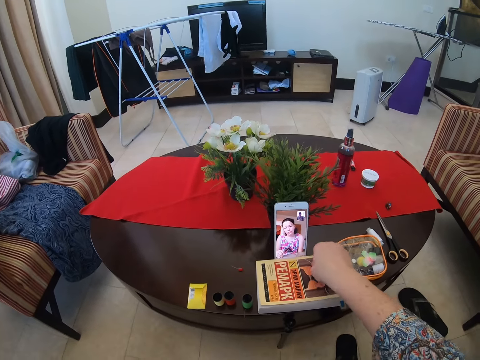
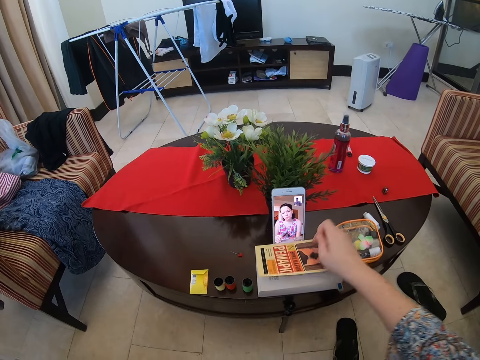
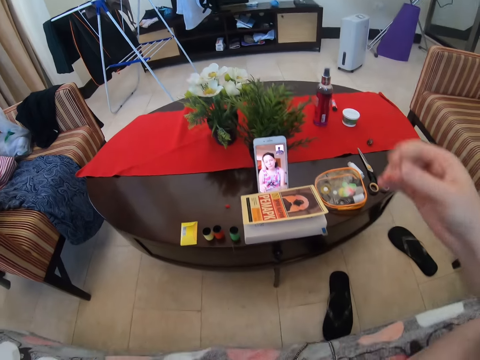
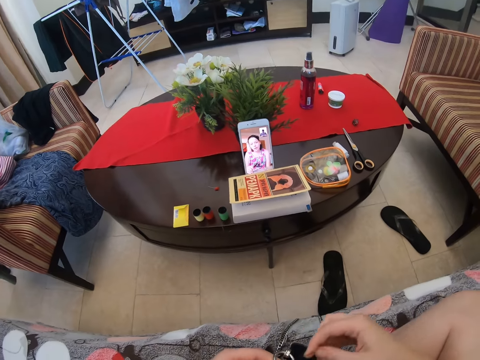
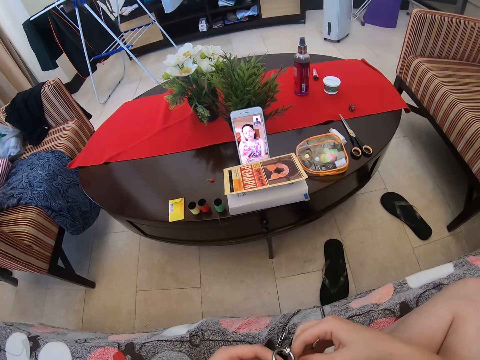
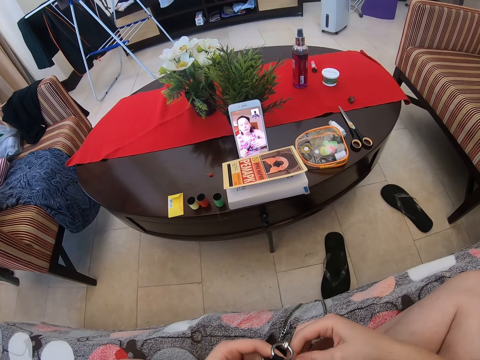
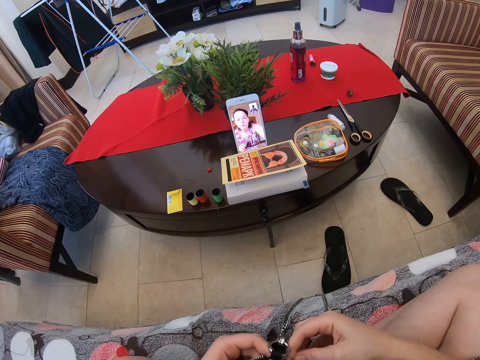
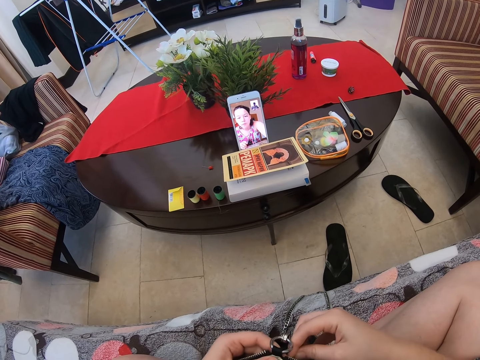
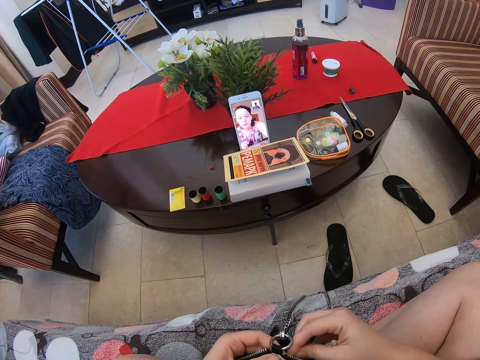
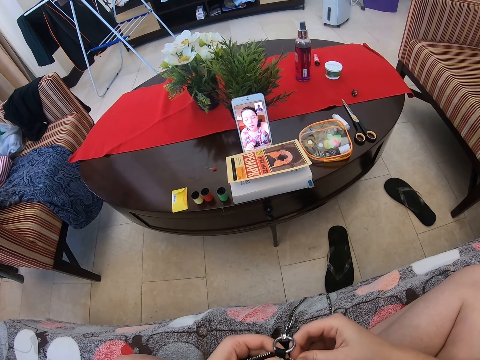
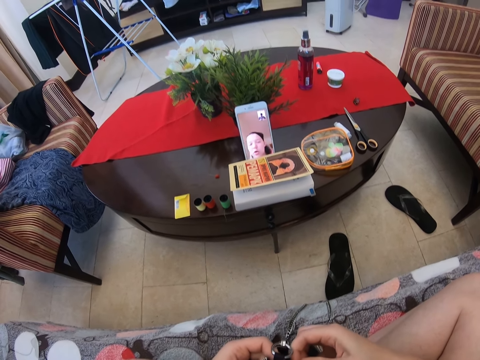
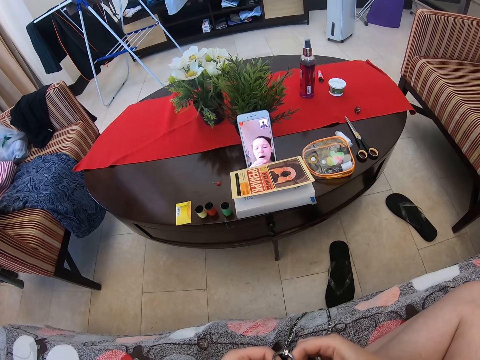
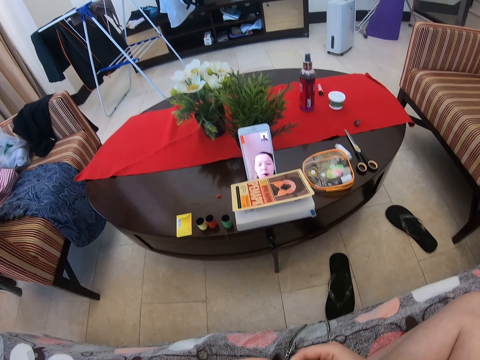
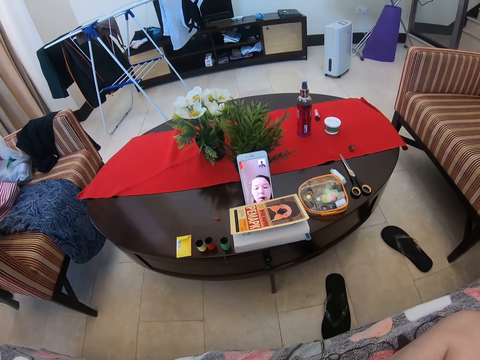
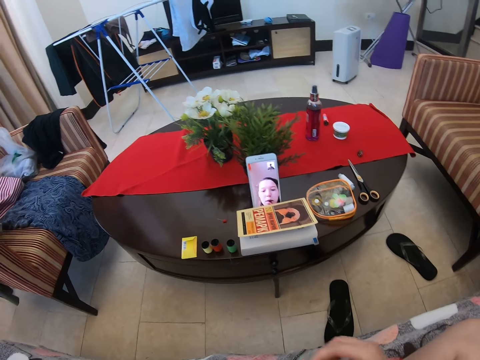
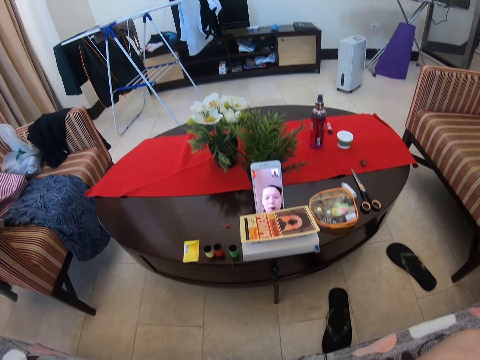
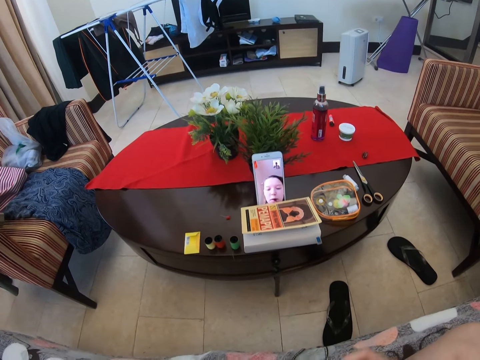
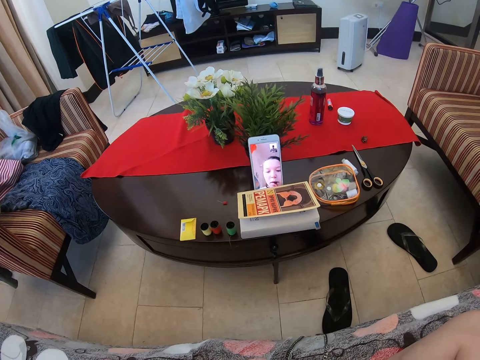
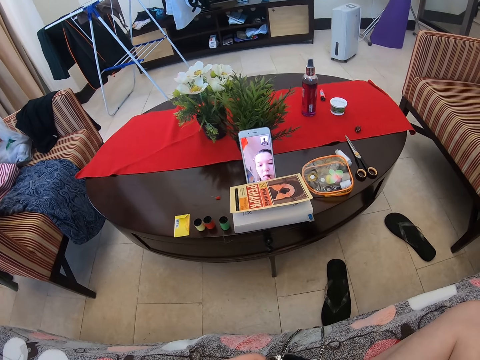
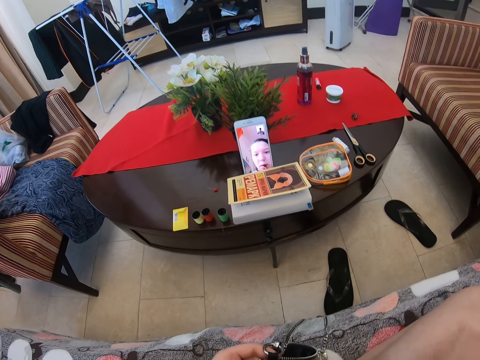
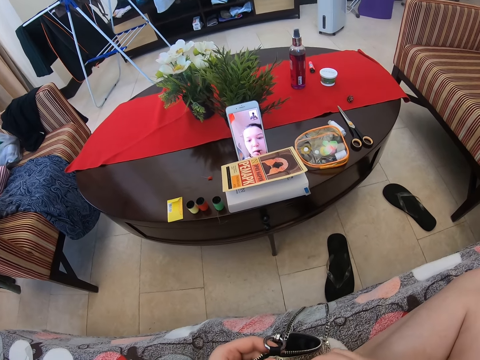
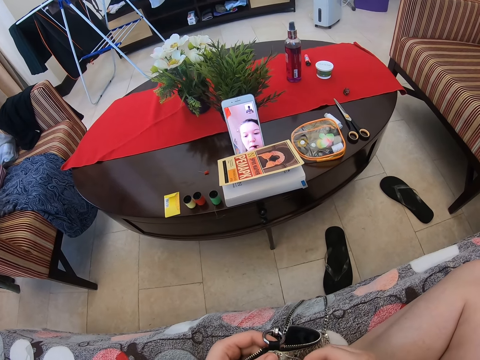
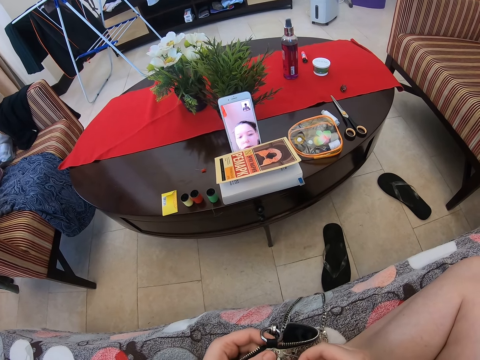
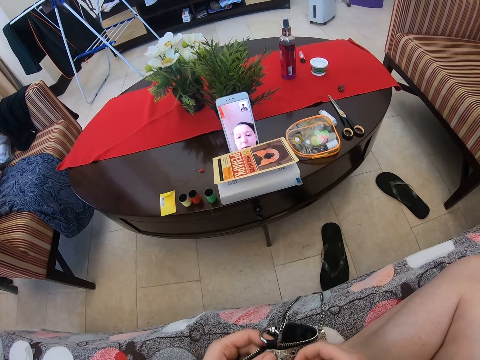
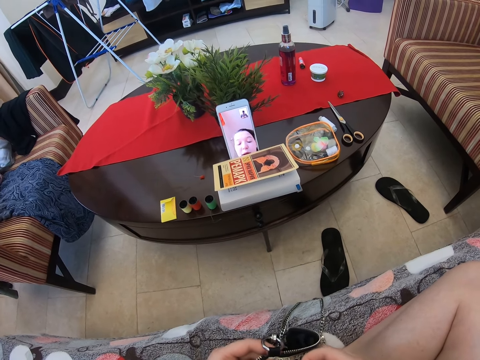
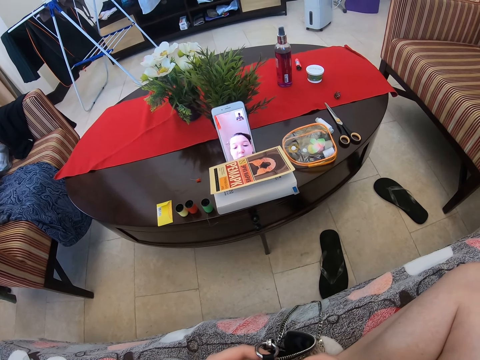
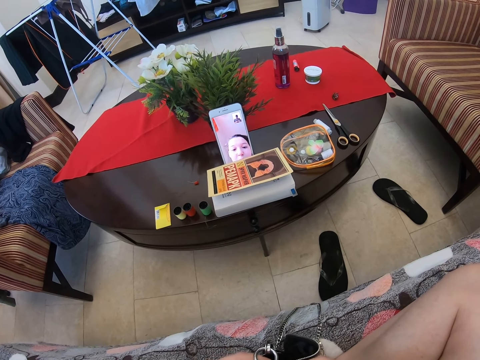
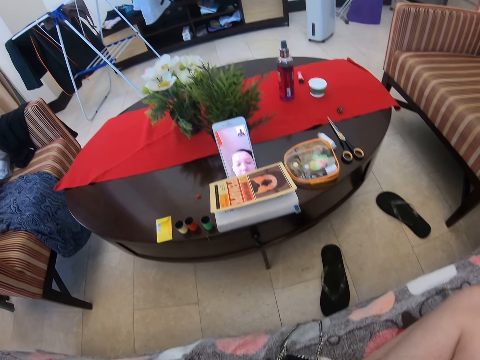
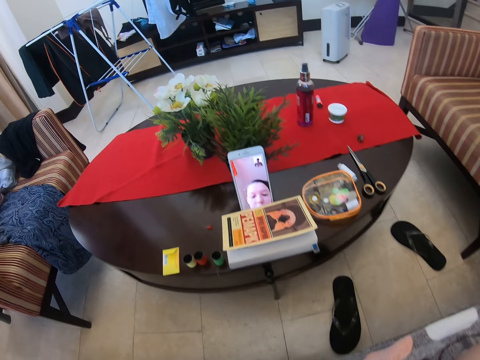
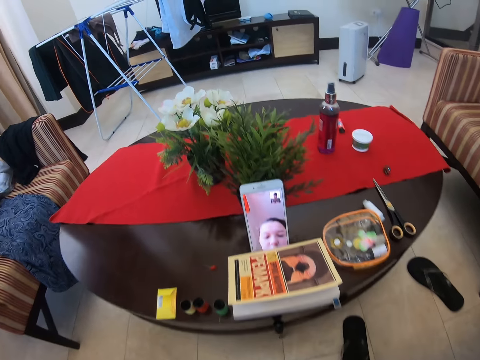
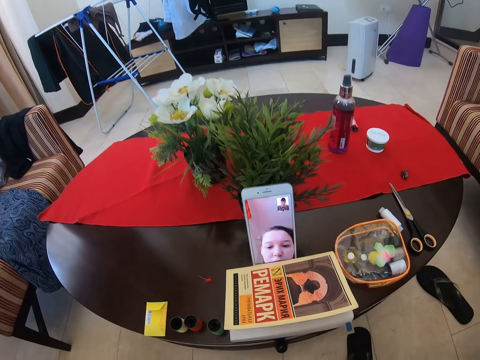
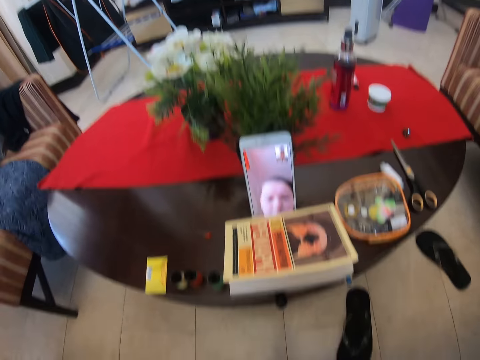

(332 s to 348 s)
The camera wearer picks up a needle. They hold the bag and sew the bag. They speak to a woman from the video call. The woman speaks to the camera wearer through the video call. The camera wearer speaks to the woman from the video call.

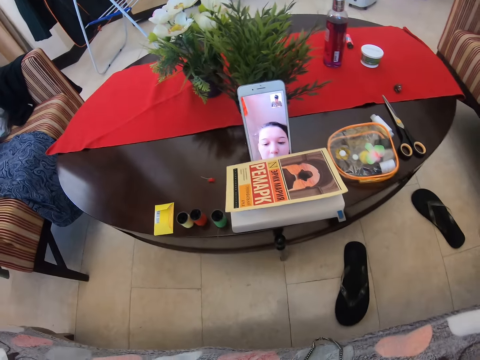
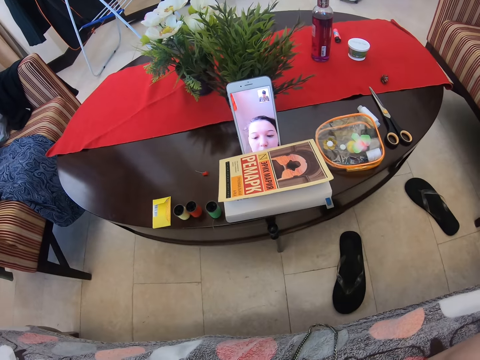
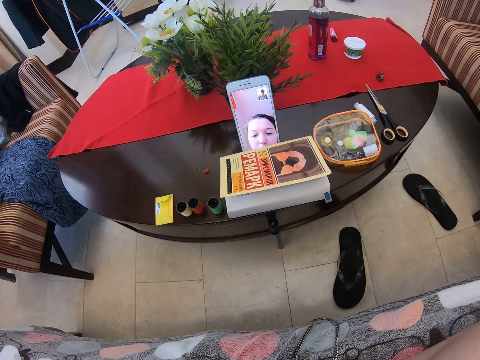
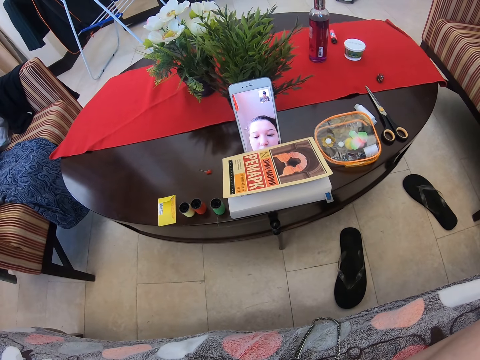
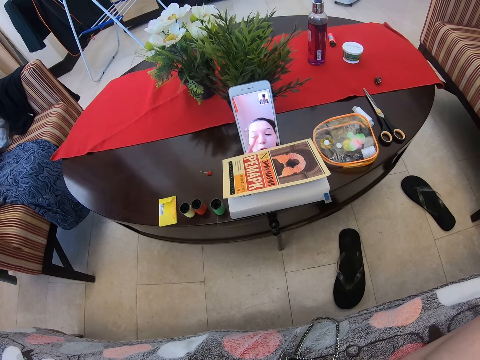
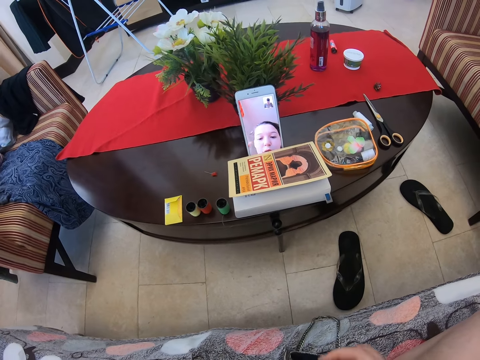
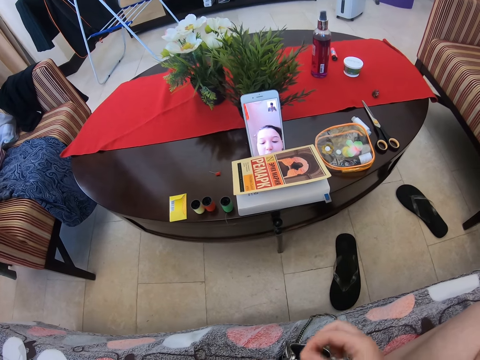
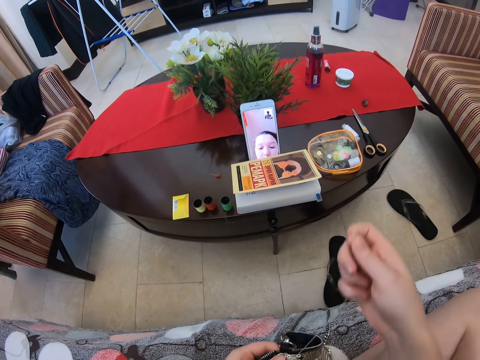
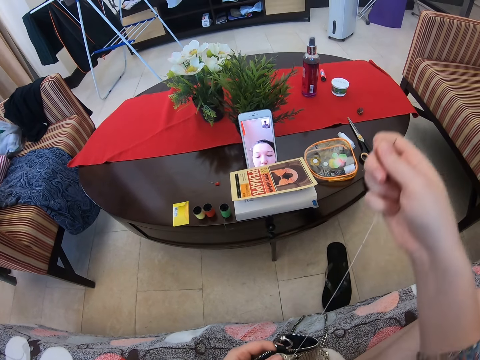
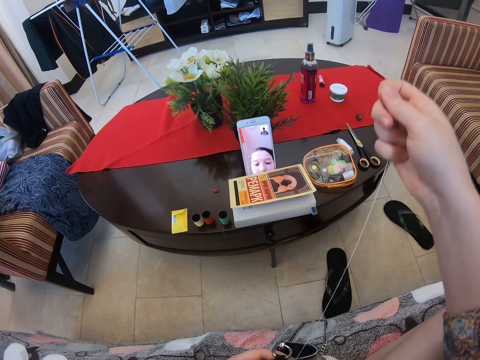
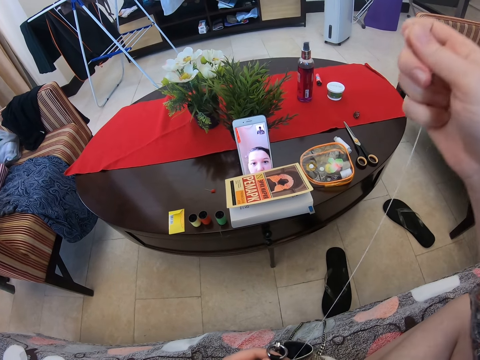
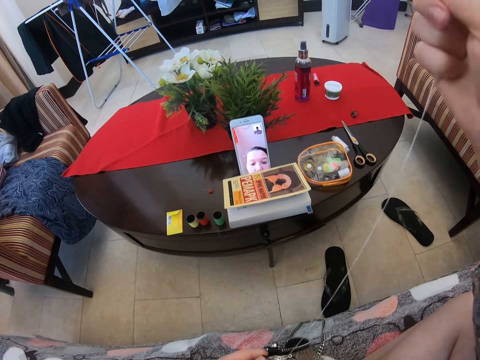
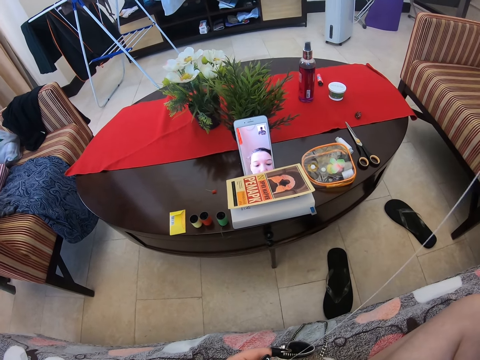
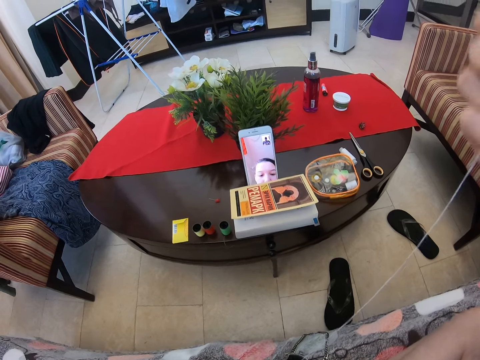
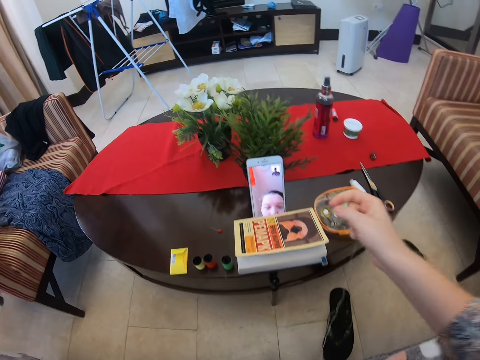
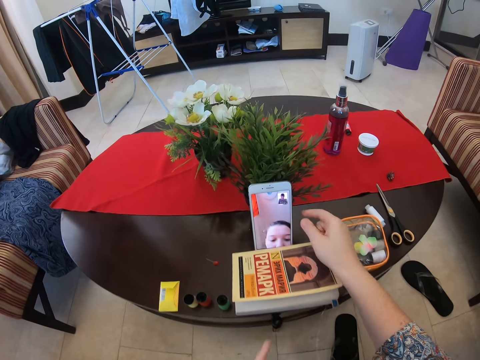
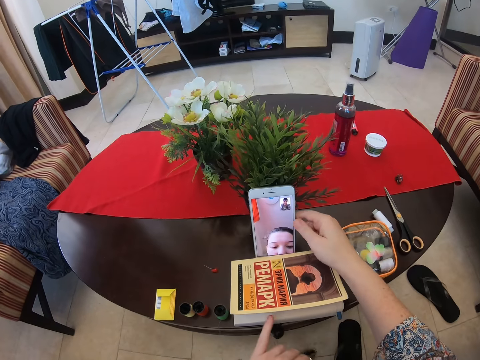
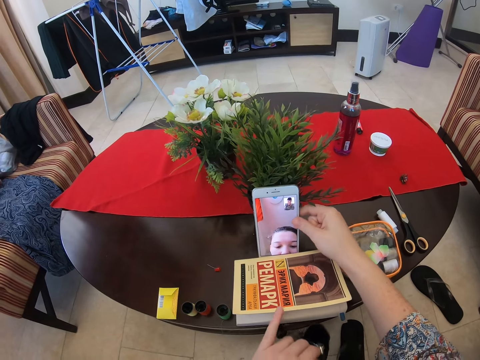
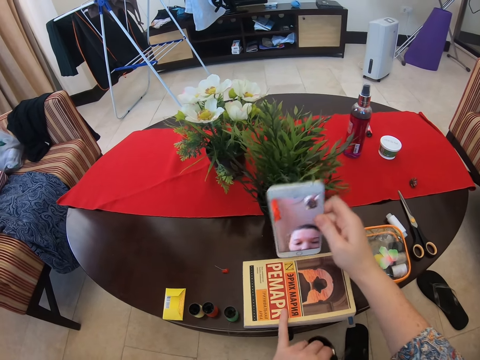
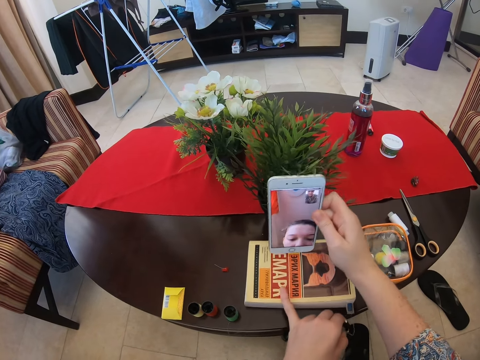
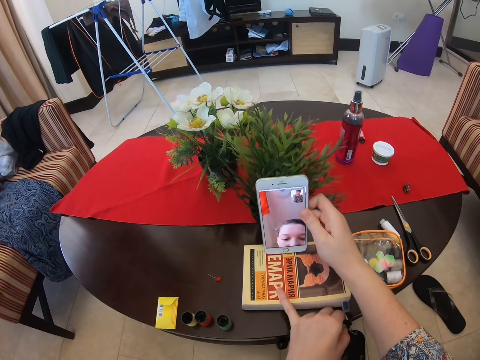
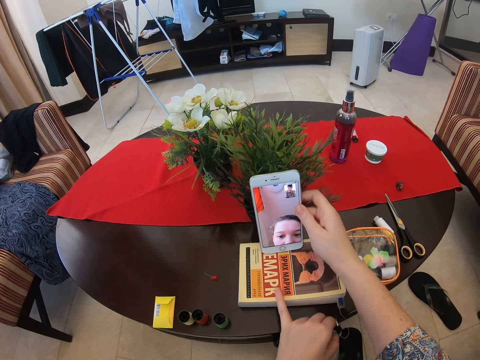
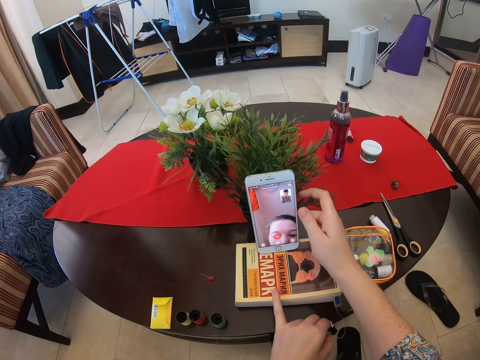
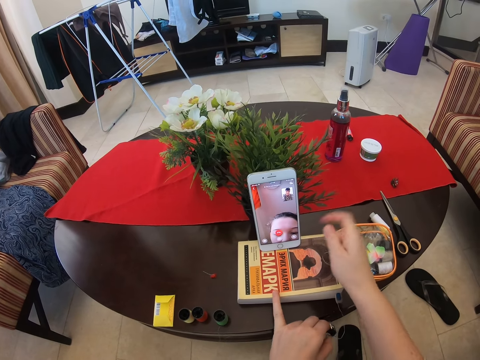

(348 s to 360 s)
The camera wearer responds to a woman from the video call. The woman speaks to the camera wearer through the video call. The camera wearer pulls the thread. They speak to the woman from the video call. They hold the phone, pick up the phone, and put the phone firmly on a book.
